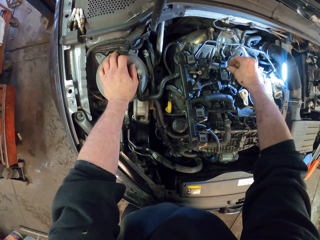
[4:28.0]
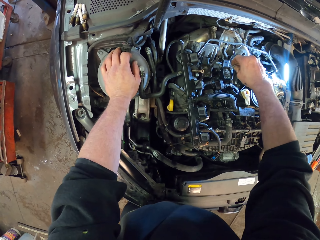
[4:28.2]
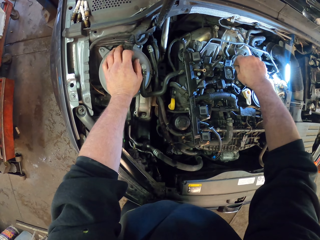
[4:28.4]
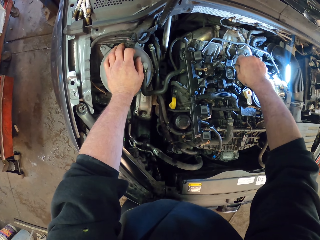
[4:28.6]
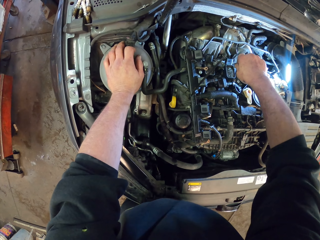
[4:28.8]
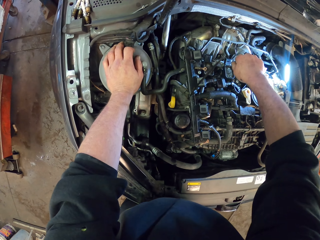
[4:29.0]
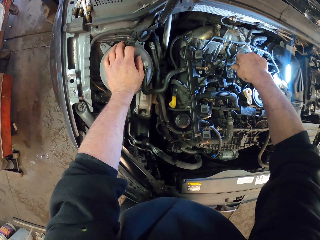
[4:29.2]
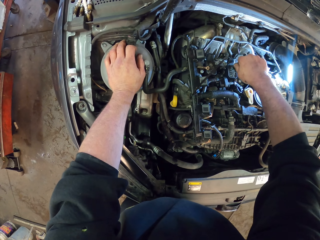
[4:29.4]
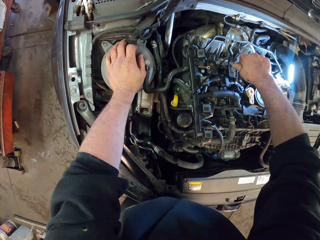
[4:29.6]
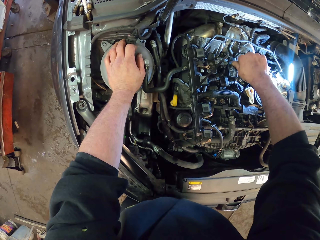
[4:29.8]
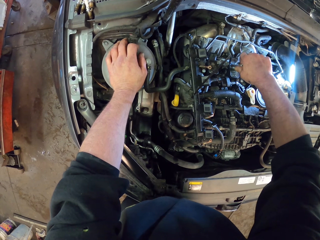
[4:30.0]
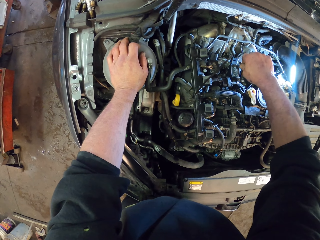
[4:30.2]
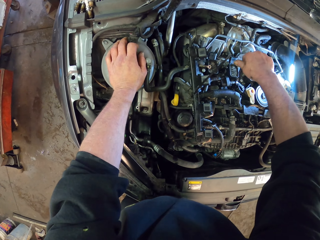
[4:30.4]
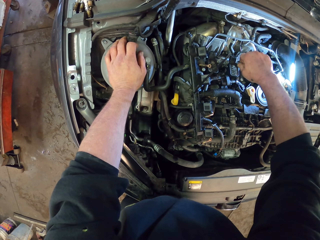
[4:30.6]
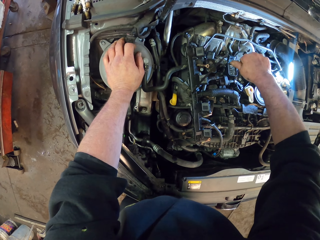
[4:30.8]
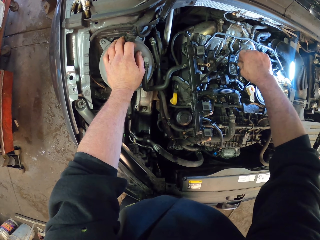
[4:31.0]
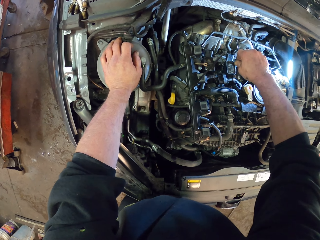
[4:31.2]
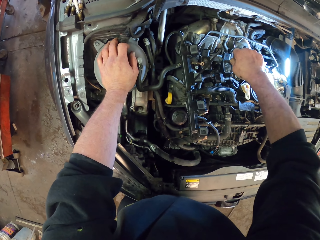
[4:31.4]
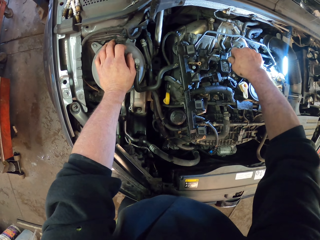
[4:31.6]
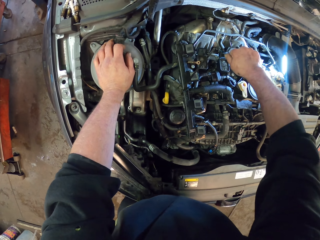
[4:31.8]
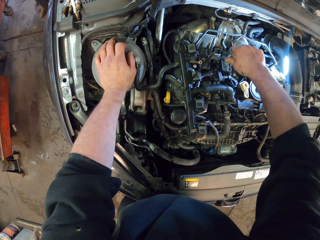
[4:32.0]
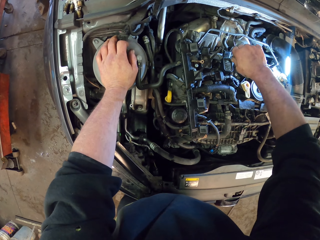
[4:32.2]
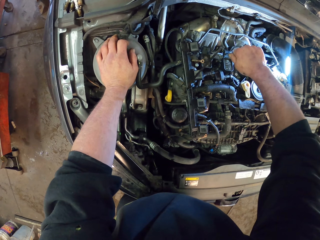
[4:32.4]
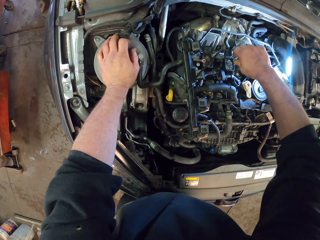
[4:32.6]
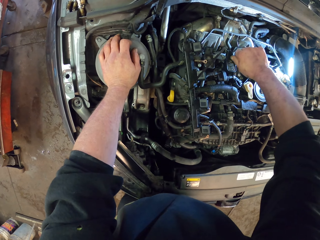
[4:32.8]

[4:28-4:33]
The camera wearer fixes the engine.

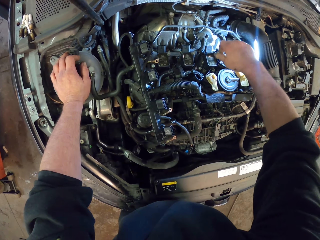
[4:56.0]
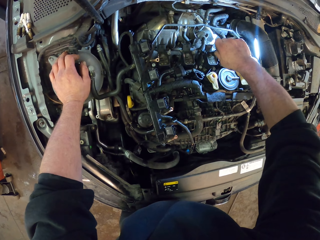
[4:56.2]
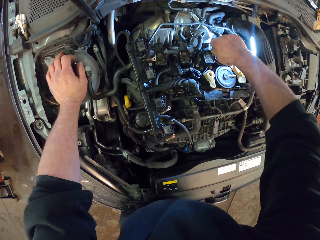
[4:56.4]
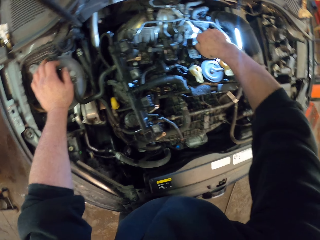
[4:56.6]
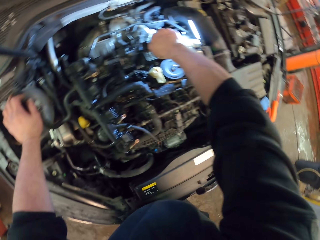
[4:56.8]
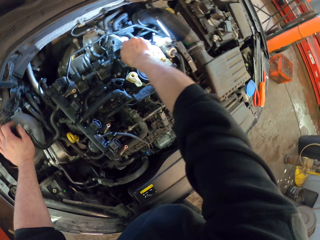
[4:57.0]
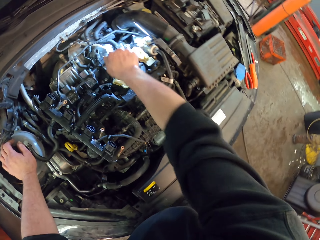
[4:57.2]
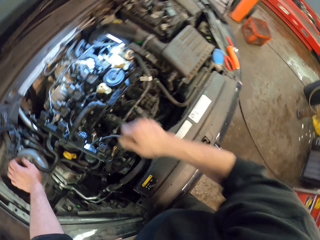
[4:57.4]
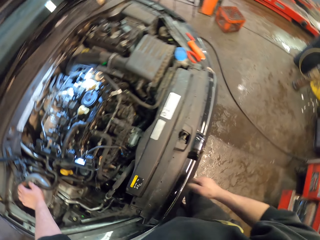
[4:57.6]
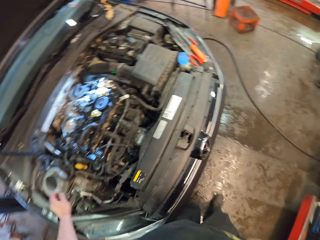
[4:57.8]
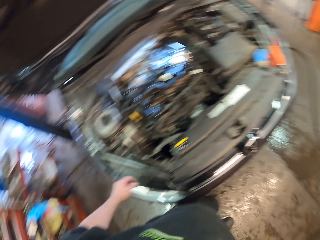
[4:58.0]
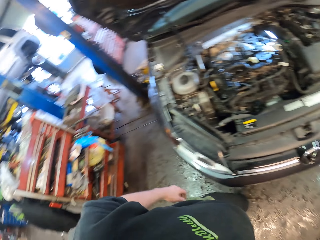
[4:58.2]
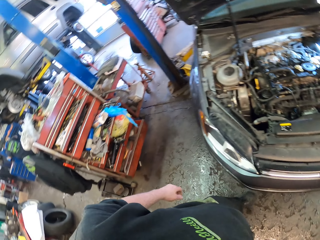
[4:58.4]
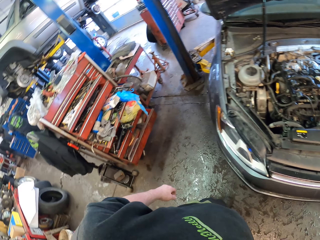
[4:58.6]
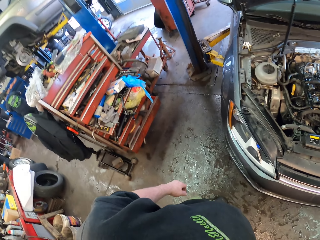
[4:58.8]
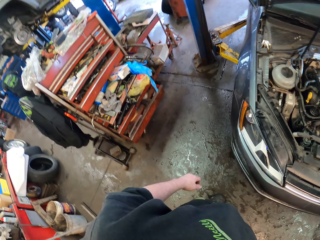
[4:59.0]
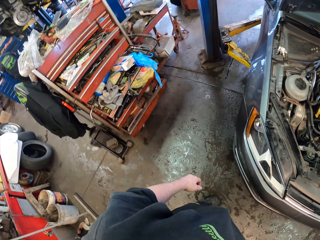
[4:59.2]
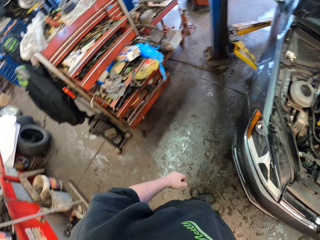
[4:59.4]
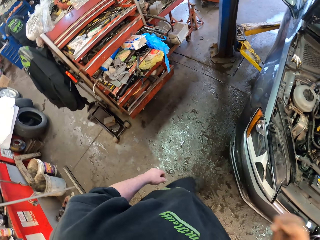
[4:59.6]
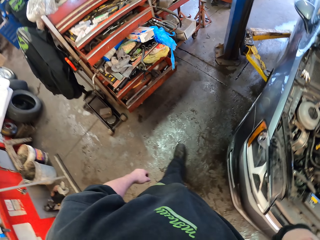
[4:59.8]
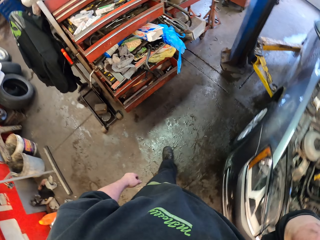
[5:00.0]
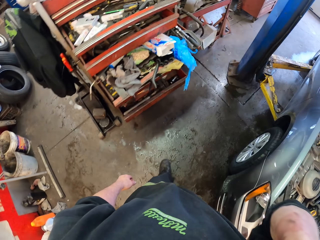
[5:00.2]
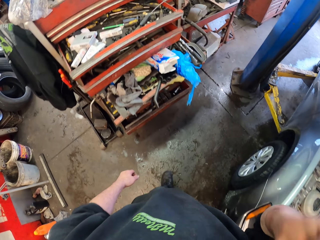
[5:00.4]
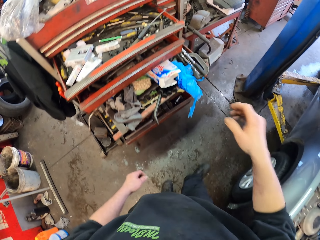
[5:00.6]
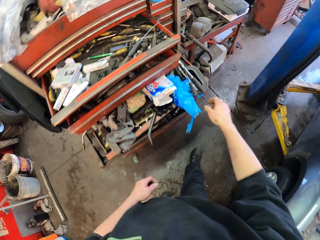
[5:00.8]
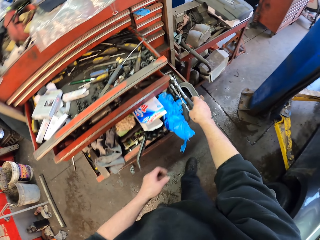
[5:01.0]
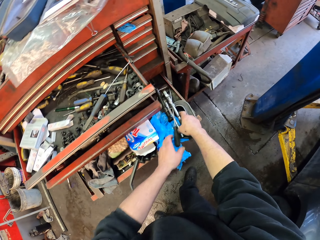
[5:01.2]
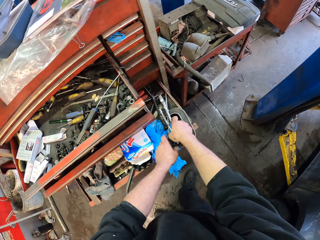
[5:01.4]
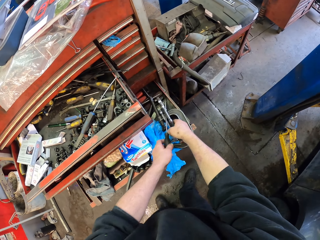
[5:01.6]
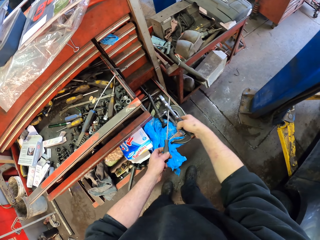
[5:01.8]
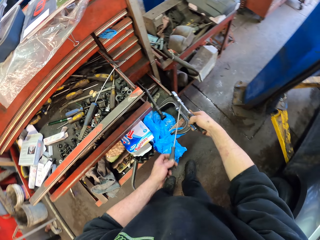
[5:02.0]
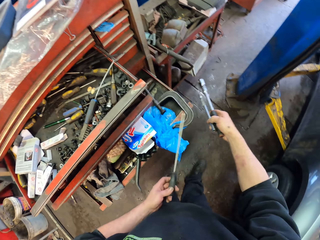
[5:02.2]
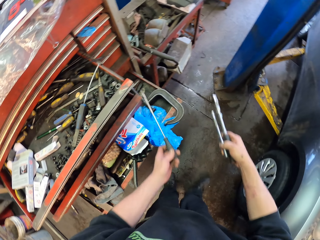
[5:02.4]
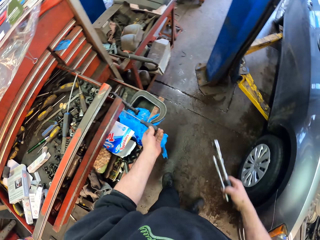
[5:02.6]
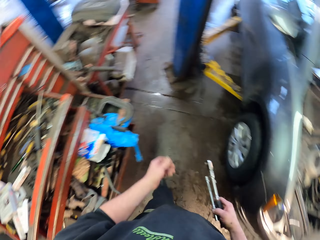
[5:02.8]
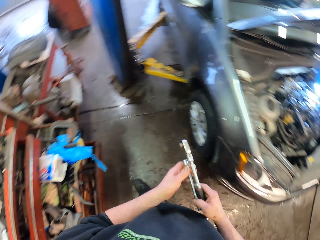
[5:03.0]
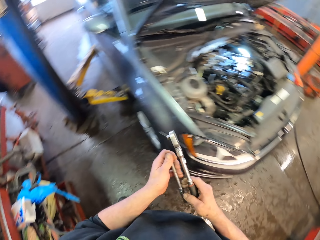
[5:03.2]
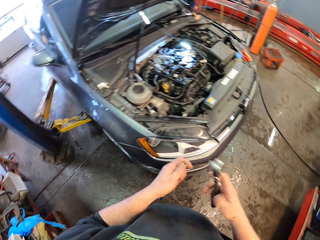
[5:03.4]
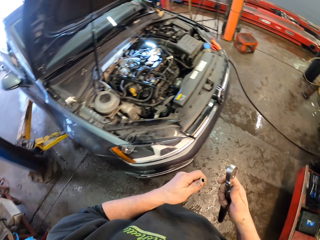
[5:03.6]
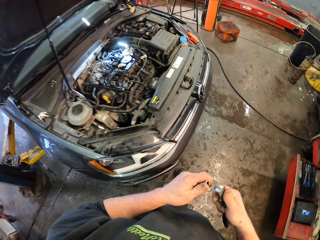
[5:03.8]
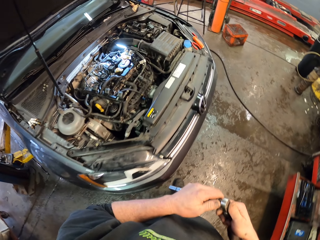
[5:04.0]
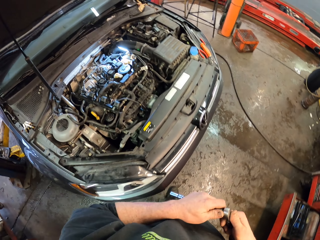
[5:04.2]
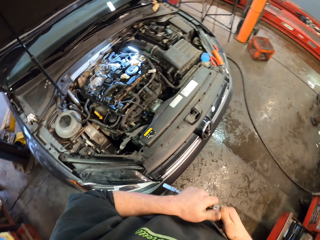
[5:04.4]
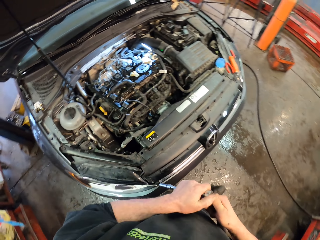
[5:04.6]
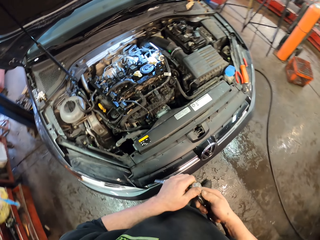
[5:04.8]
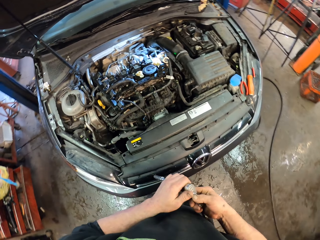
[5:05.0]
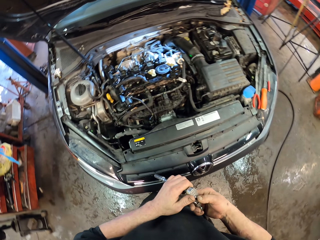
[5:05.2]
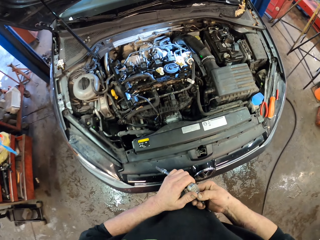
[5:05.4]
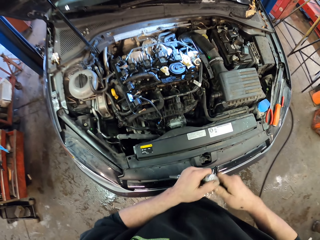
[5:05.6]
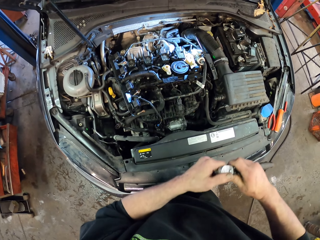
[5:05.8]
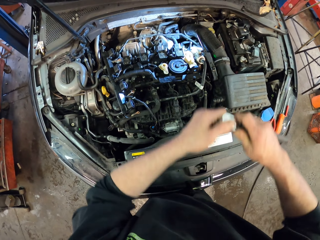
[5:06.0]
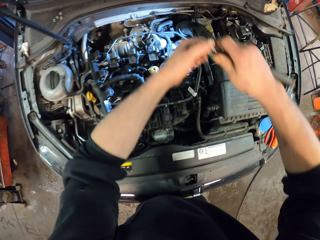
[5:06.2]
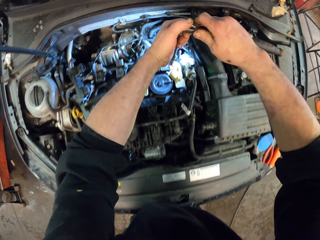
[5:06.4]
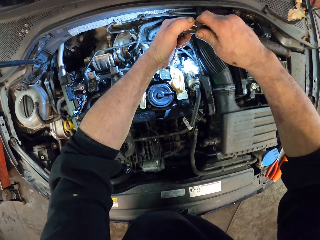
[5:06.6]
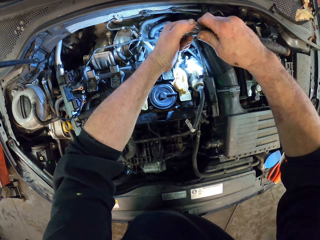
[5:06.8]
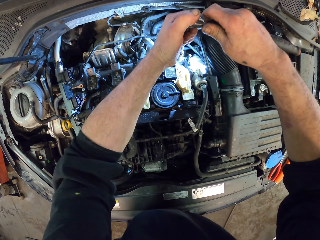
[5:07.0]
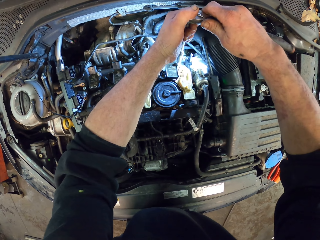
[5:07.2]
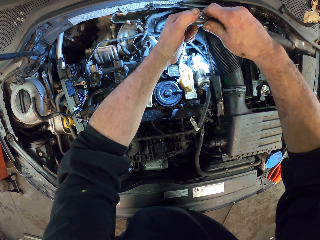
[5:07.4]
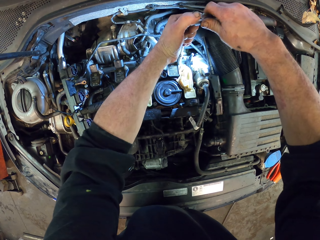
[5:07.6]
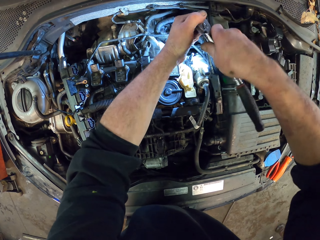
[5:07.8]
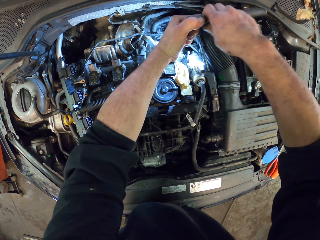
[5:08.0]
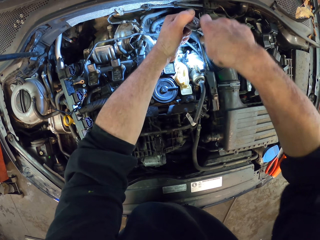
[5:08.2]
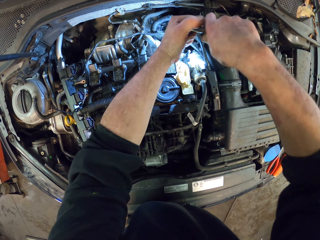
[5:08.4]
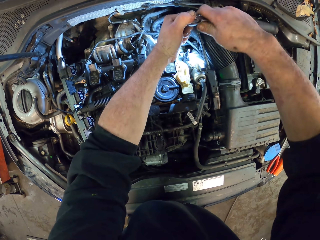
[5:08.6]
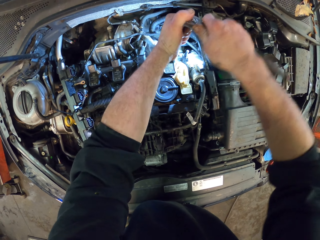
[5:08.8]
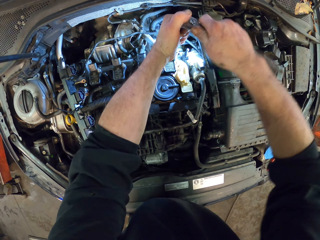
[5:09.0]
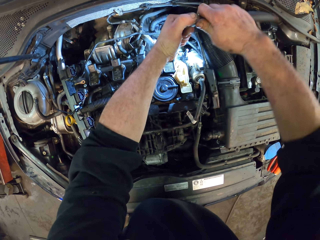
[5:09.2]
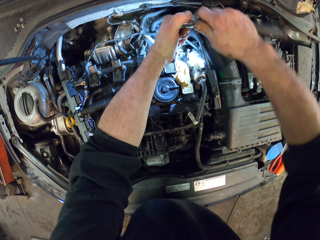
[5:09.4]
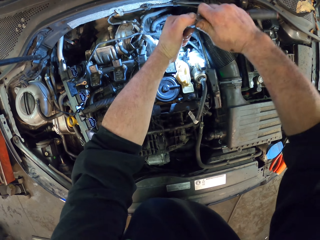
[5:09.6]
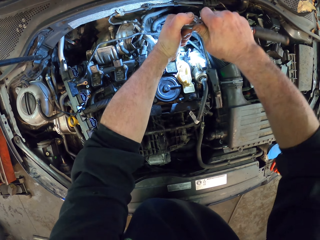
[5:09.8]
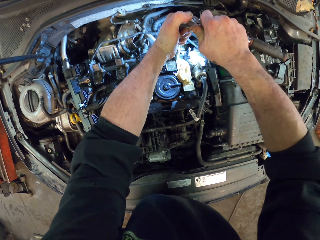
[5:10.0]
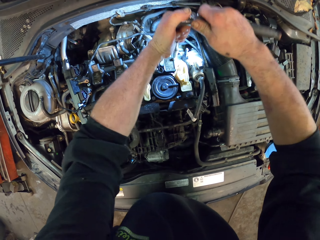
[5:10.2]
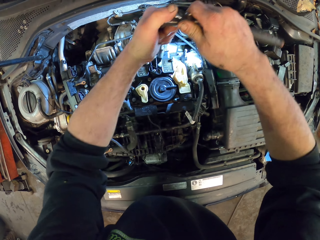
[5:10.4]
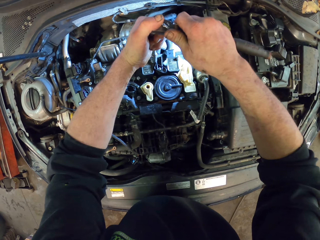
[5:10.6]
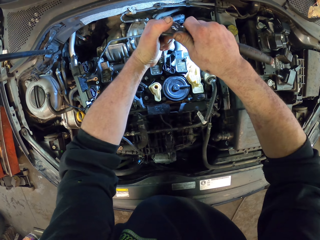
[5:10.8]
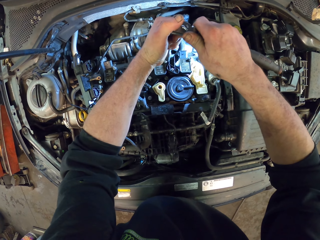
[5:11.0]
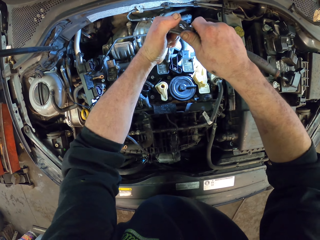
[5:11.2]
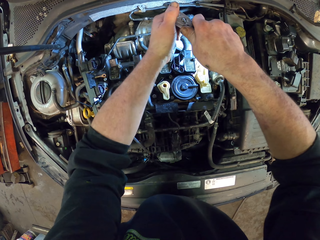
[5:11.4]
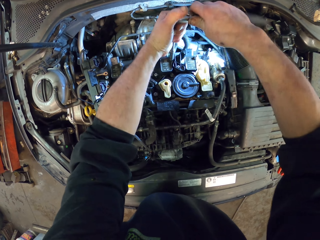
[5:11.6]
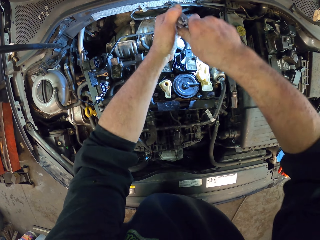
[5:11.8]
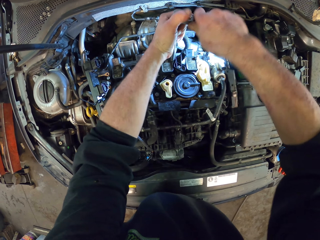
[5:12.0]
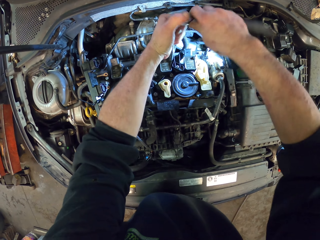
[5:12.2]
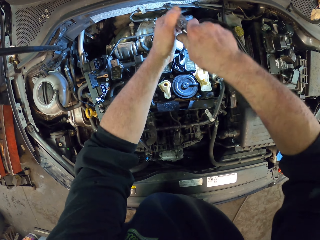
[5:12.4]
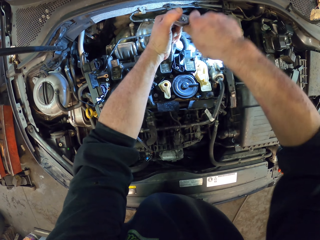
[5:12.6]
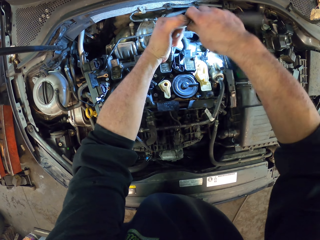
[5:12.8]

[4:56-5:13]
The camera wearer looks around the garage. They pick up a socket screwdriver or wrench. They fix the wrench. They tighten the screws with the socket screwdriver.
